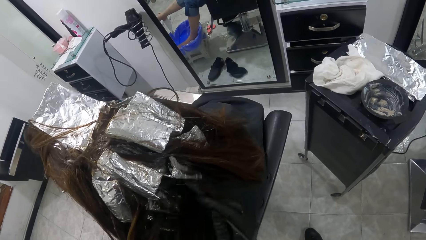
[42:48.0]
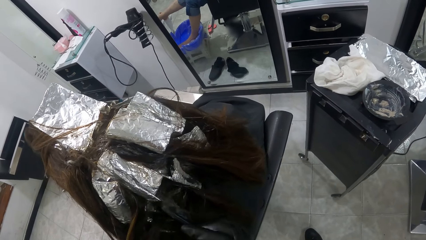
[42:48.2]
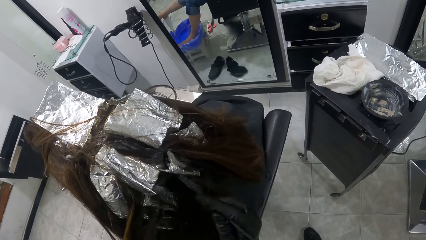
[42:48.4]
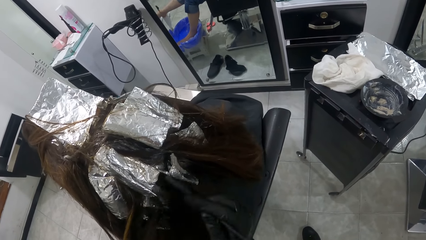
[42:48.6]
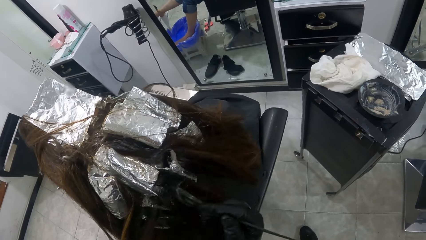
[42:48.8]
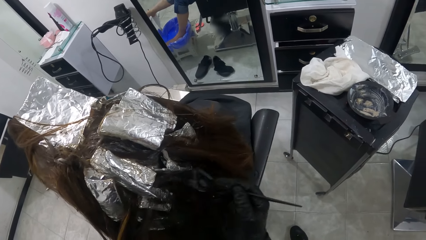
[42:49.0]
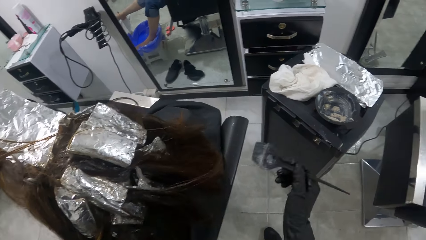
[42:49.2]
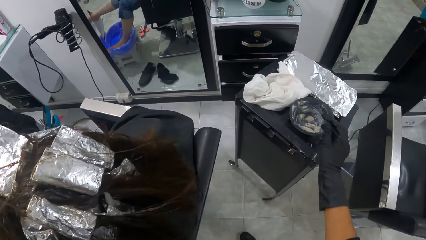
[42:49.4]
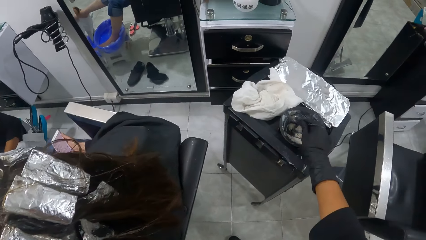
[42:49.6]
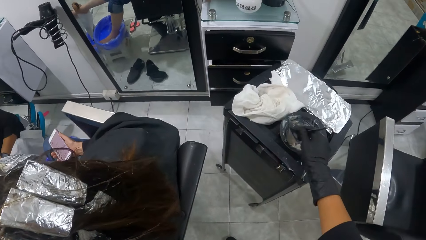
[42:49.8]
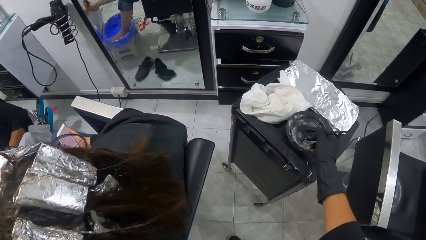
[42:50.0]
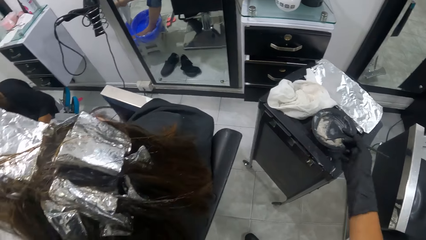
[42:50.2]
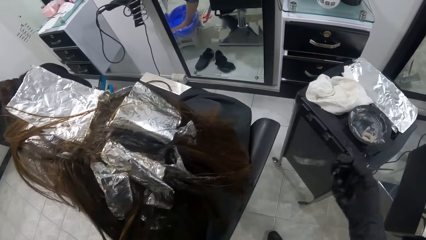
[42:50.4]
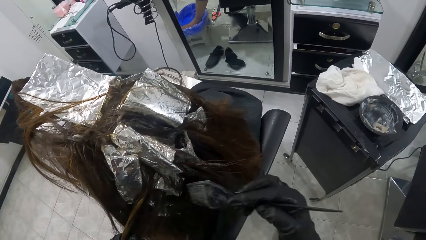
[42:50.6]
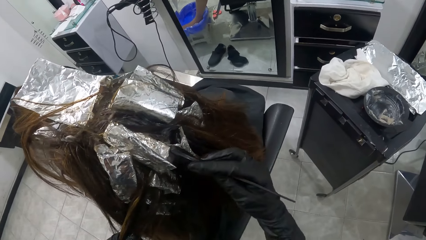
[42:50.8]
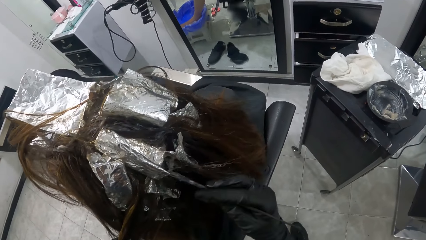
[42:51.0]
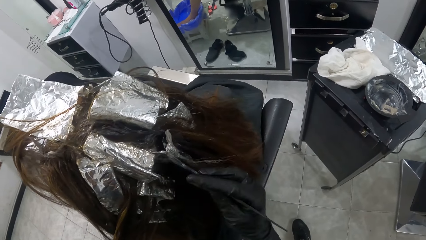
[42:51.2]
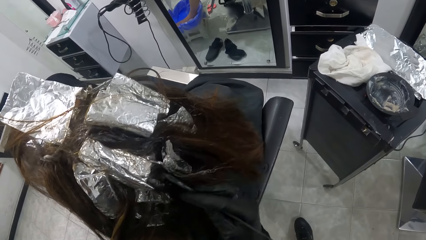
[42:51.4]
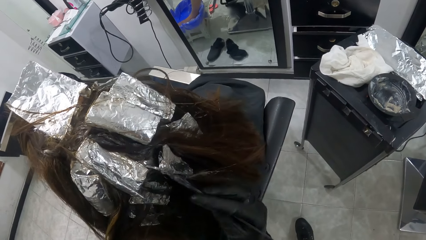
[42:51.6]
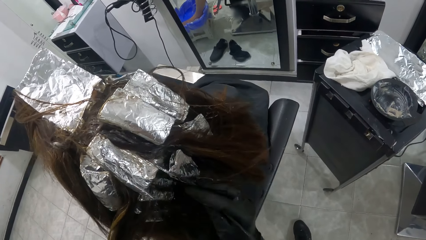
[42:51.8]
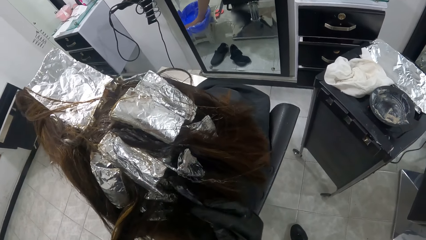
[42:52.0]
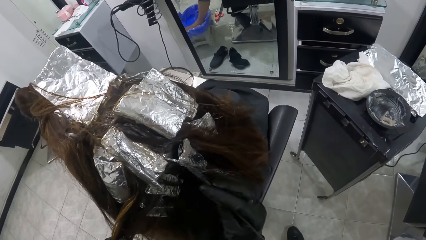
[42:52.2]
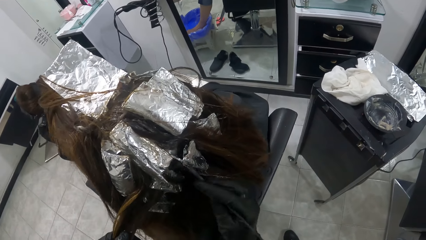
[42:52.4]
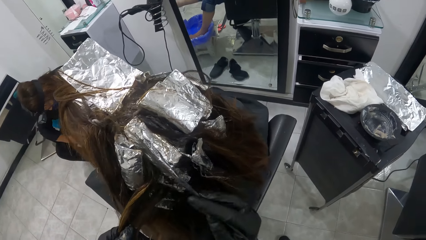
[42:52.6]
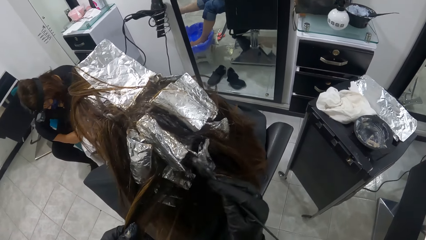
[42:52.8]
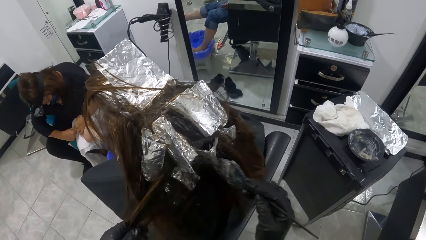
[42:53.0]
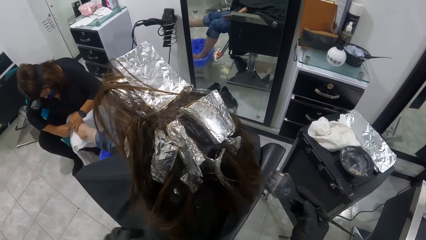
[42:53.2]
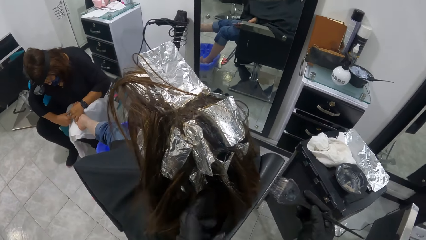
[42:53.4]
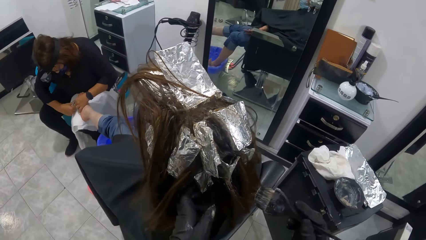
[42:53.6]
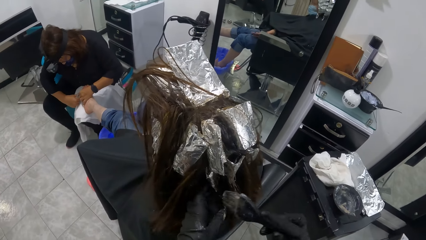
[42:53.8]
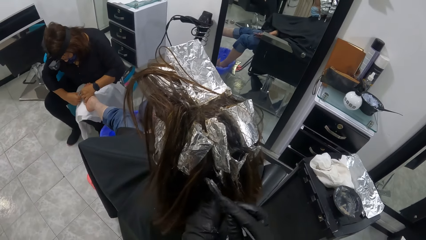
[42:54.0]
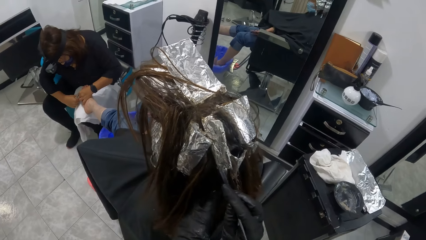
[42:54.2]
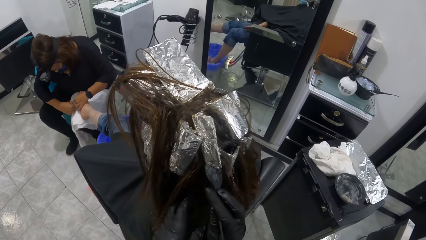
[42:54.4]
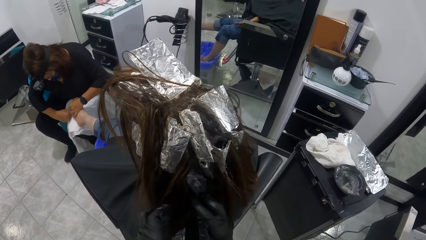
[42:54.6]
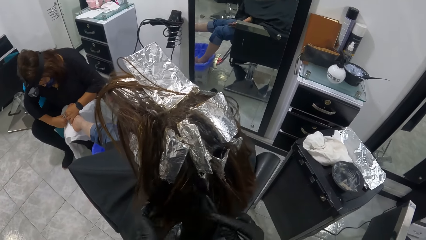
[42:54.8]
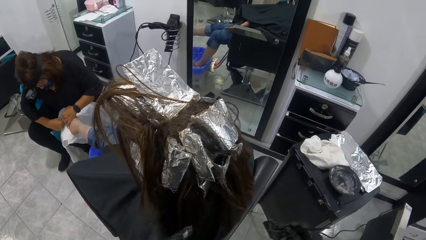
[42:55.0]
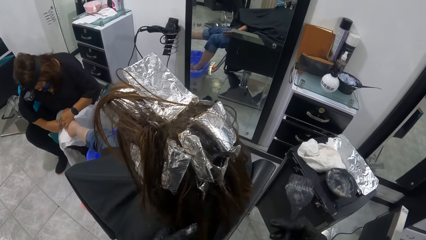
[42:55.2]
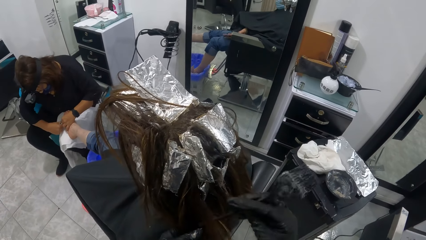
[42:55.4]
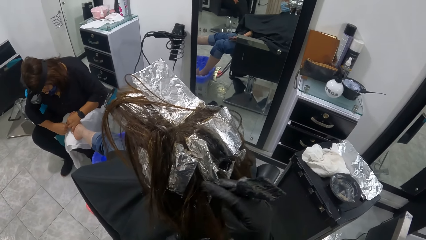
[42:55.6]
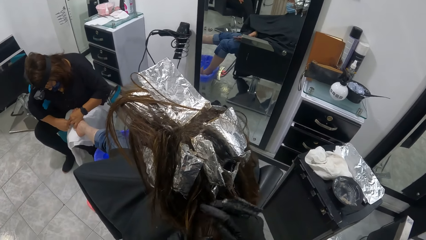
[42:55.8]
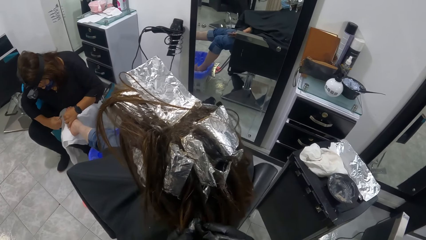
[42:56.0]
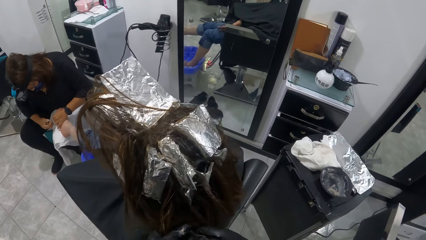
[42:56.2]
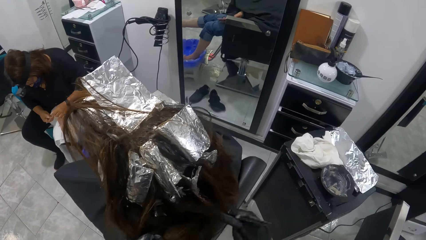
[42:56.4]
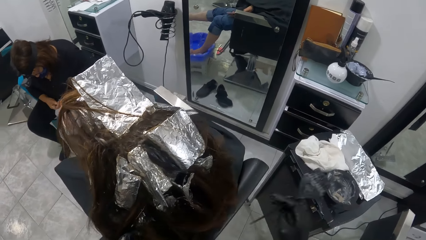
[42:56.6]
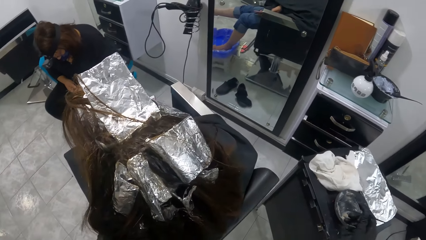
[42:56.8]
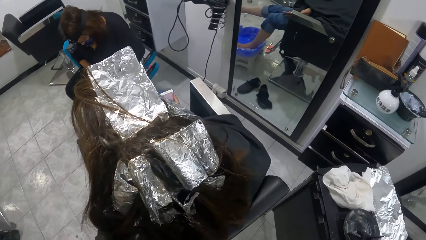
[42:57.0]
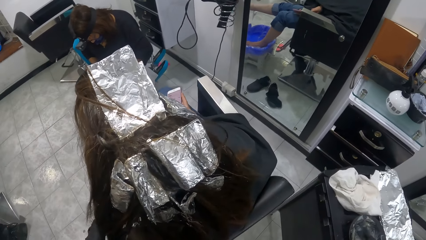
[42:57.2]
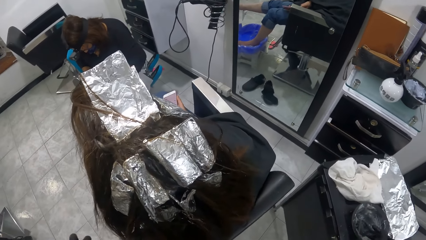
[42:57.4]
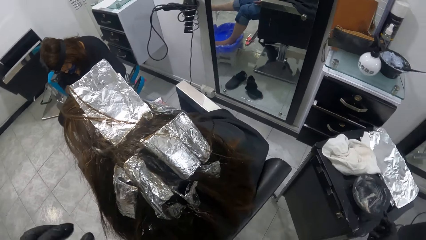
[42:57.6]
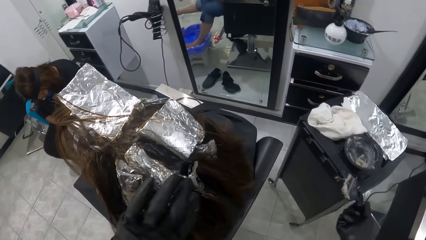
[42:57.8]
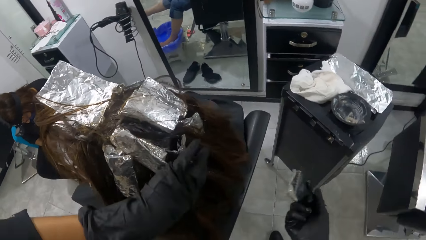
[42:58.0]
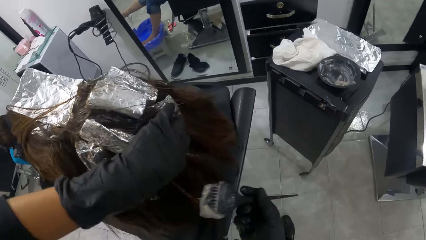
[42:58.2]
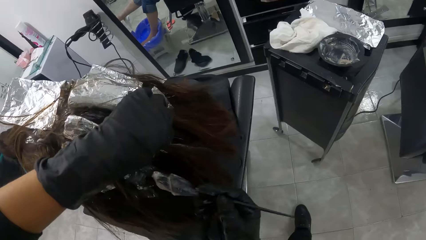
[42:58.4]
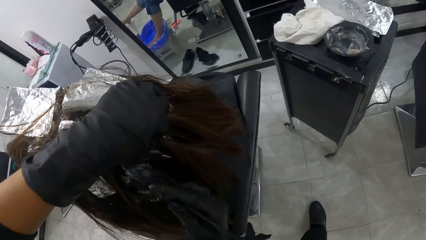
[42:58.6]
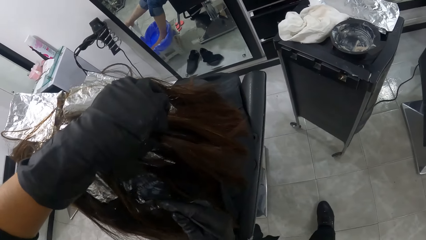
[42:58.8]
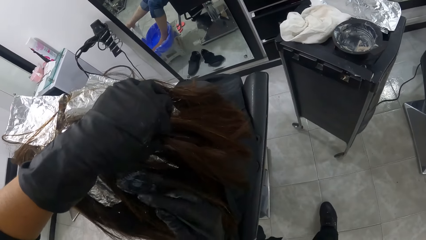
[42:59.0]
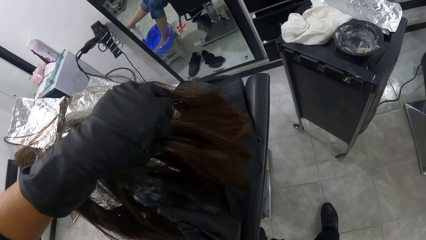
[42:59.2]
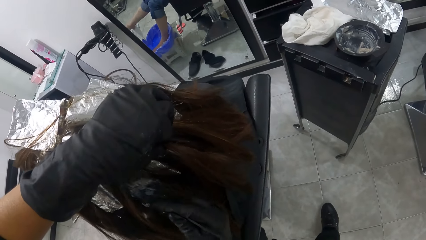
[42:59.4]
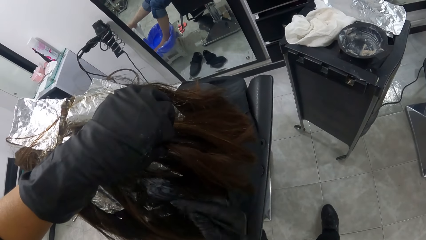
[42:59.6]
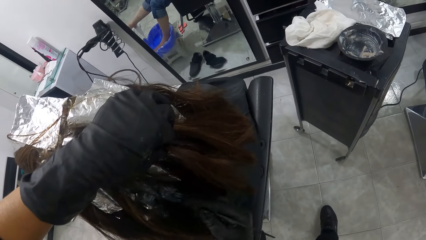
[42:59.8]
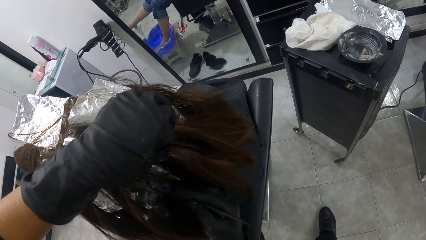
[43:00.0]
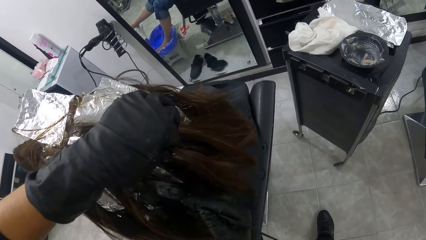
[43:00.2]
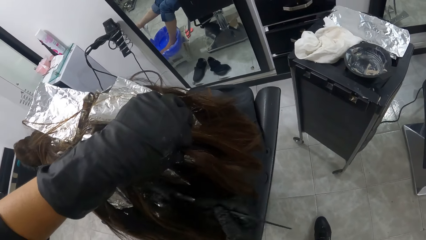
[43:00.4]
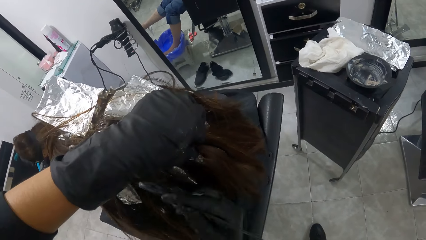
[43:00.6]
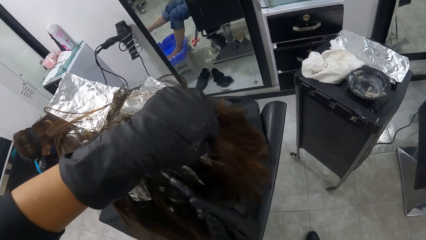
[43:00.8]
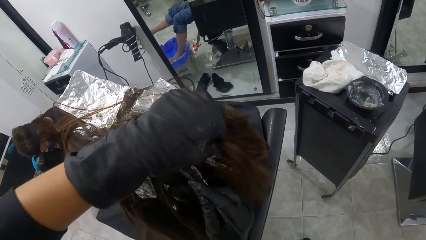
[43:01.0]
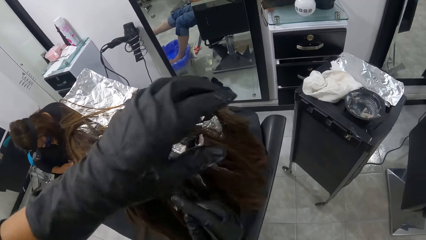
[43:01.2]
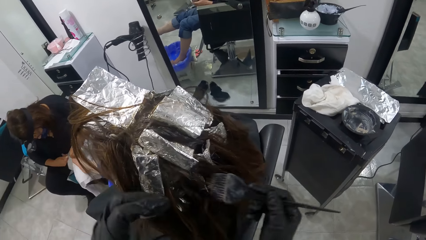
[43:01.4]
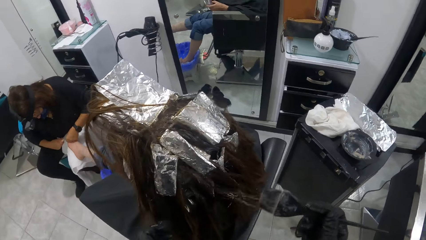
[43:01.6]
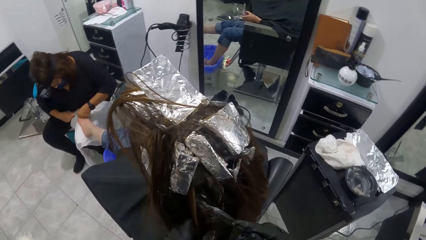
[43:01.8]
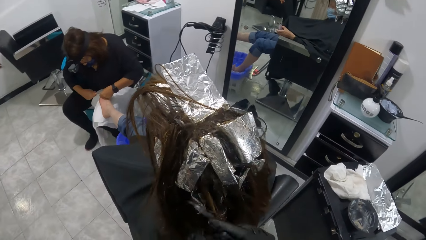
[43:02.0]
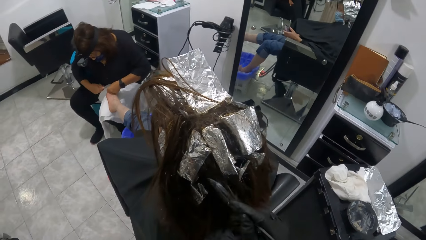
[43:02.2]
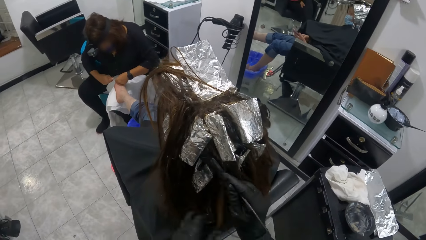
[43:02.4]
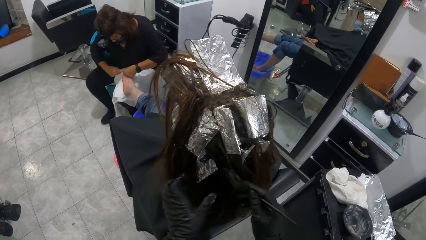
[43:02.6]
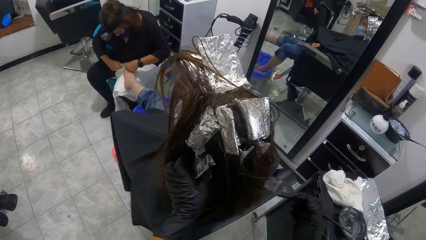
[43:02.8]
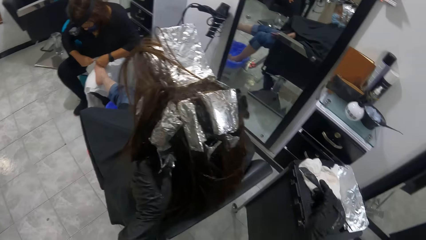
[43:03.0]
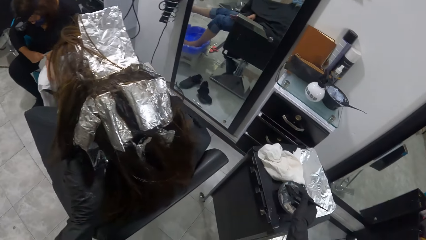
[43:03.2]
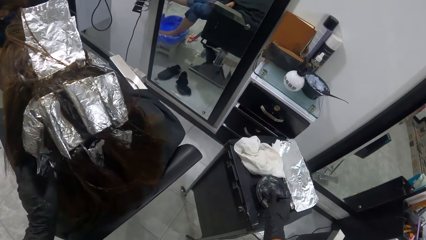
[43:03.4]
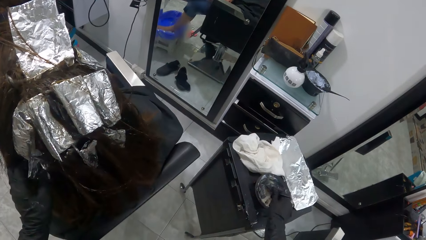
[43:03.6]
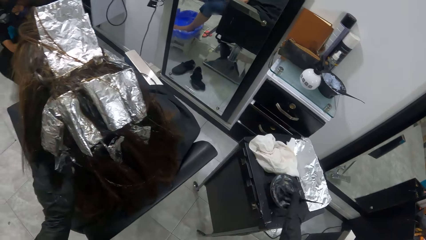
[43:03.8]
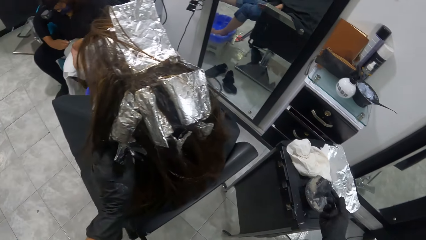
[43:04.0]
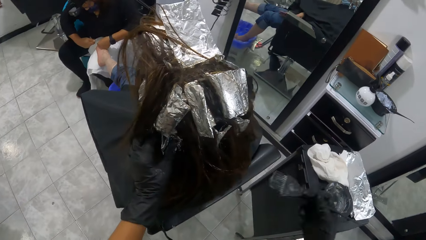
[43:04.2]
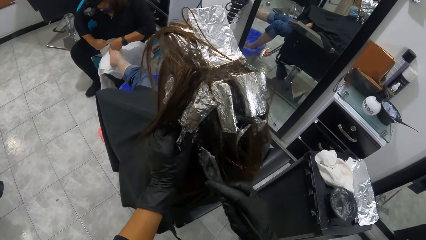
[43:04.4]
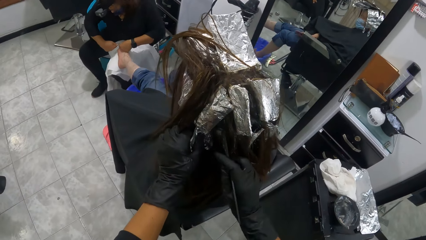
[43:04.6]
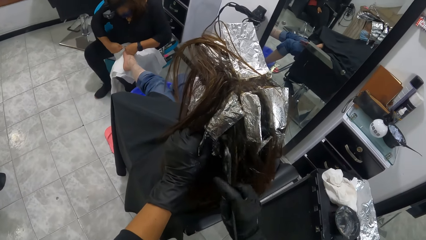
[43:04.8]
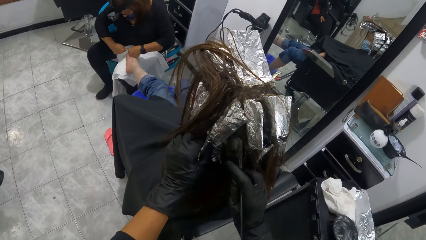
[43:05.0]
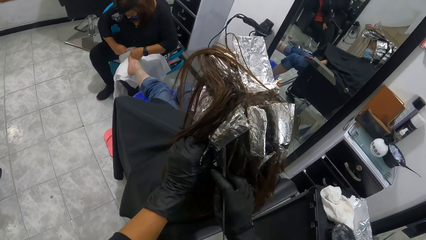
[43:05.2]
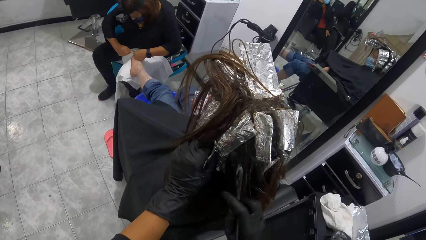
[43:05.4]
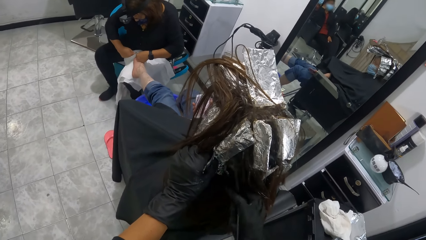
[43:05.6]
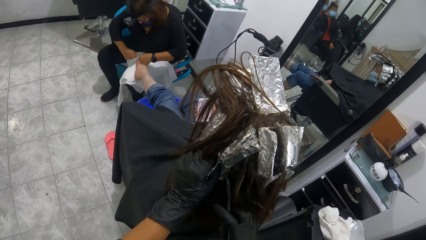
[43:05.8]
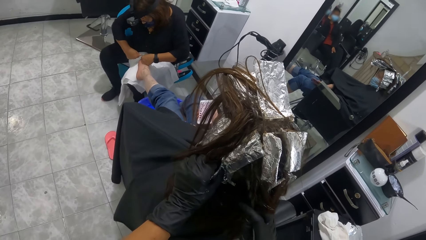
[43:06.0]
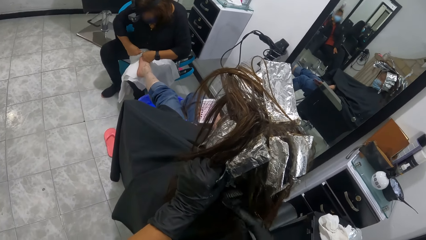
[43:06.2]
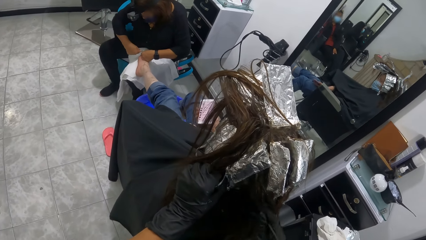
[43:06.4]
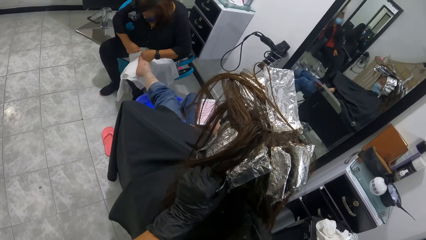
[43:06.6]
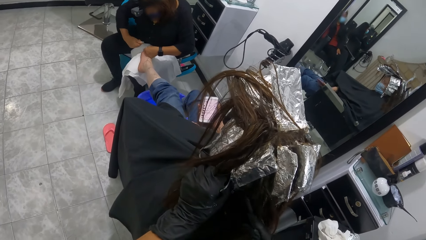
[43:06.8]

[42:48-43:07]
The camera wearer pulls the brush off the woman's hair. They scoop relaxer from the bowl with the brush in their right gloved hand. They remove the brush from the tin. They apply relaxer on the woman's hair with the brush in their right gloved hand. Another woman cuts the woman's toe nails with the nail scissors. The camera wearer pulls the brush off the first woman's hair. They apply something on the first woman's hair with the brush. They adjust the first woman's hair with the brush in their right hand. They divide the first woman's hair with the brush. They pull the brush off the first woman's hair. They scoop relaxer from the bowl with the brush in their right gloved hand. They separate the first woman's hair. They apply relaxer on the first woman's hair with the brush in their right gloved hand. They pull their hand off the first woman's hair. They apply something on the first woman's hair with the brush. They pull the brush off the first woman's hair. They scoop relaxer from the bowl with the brush in their right gloved hand. They remove the brush from the tin. They apply relaxer on the first woman's hair with the brush in their right gloved hand.
